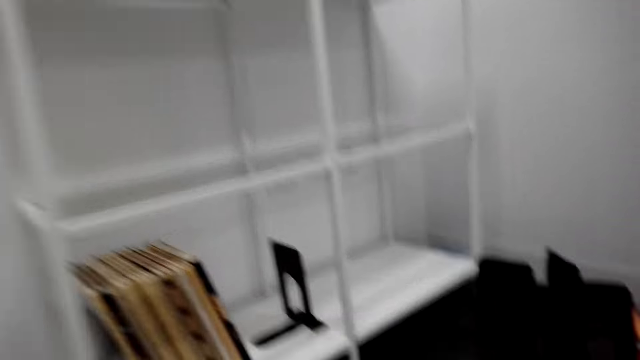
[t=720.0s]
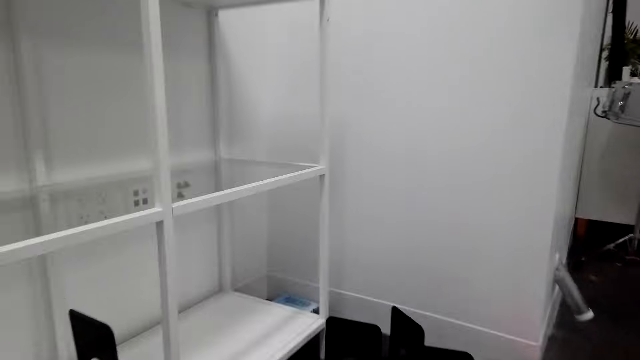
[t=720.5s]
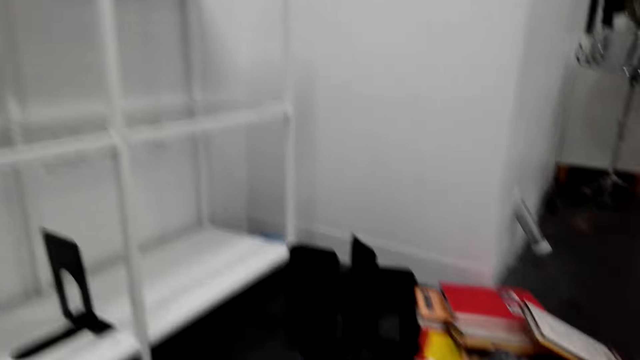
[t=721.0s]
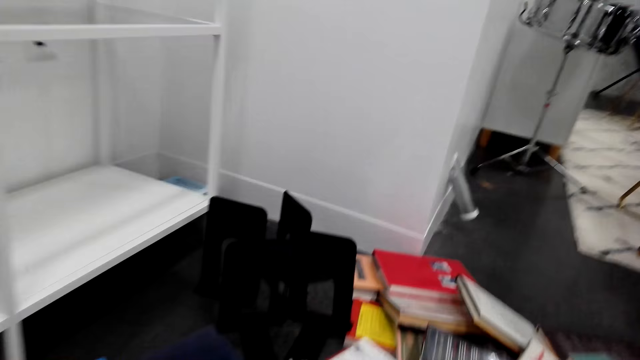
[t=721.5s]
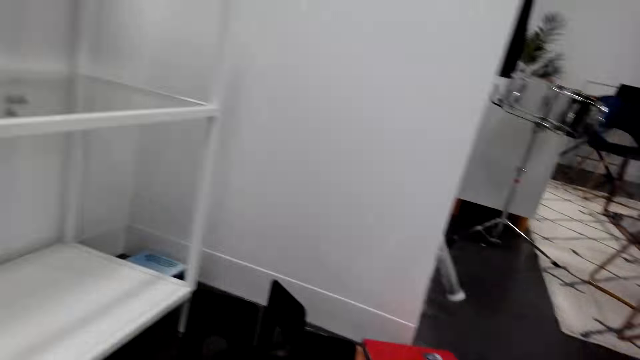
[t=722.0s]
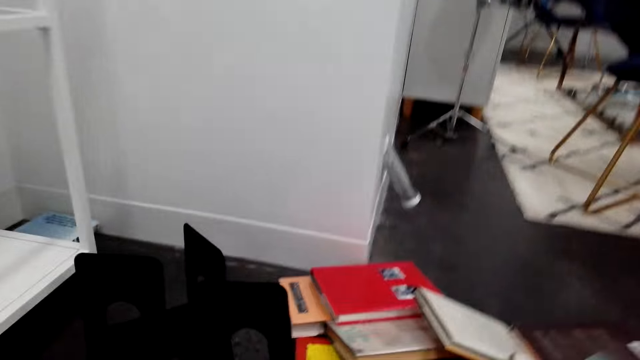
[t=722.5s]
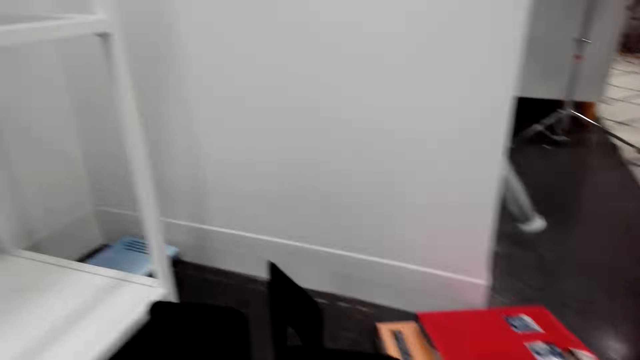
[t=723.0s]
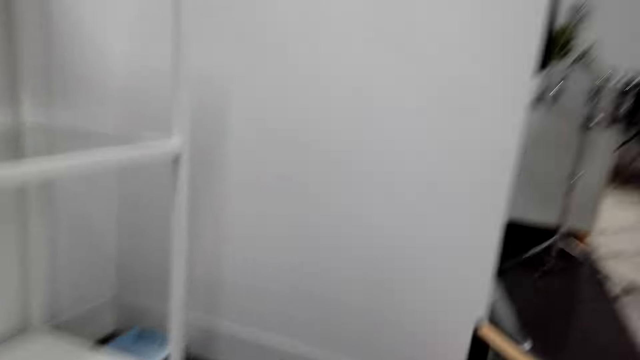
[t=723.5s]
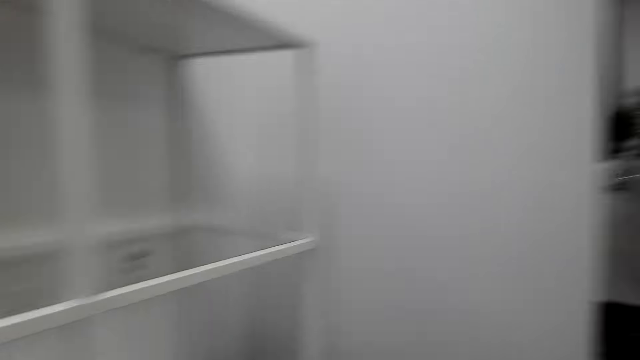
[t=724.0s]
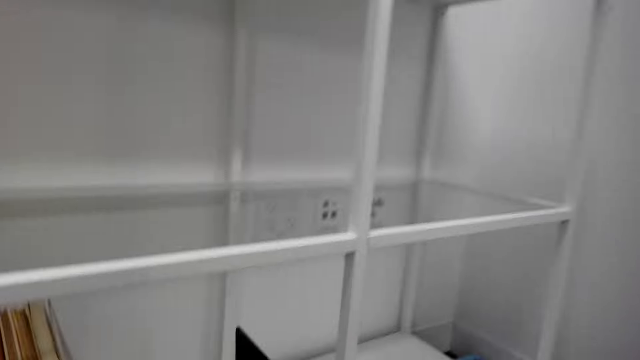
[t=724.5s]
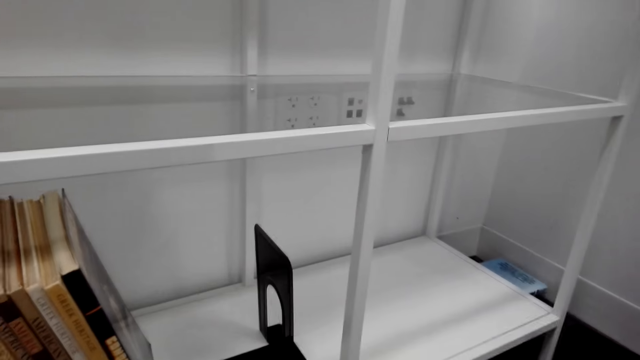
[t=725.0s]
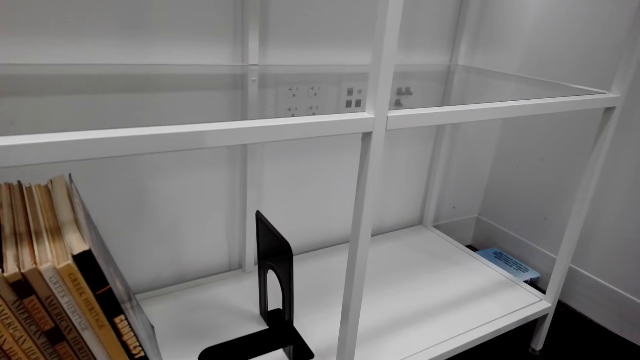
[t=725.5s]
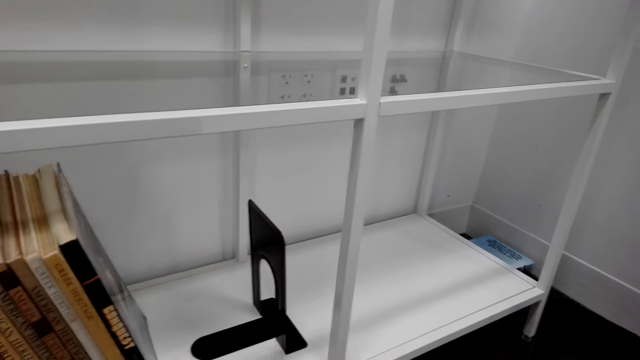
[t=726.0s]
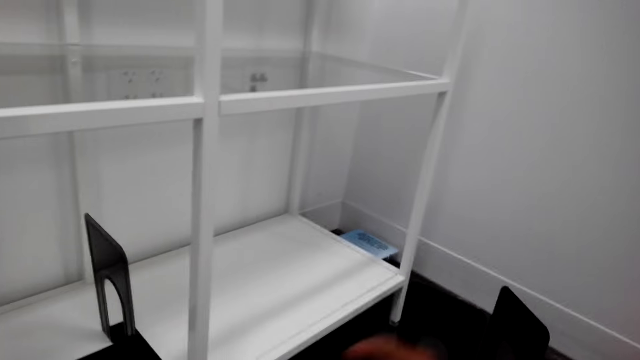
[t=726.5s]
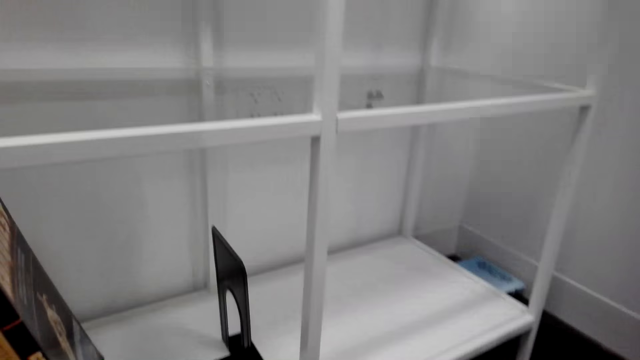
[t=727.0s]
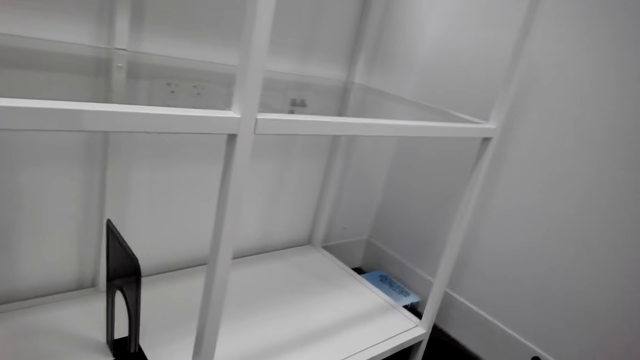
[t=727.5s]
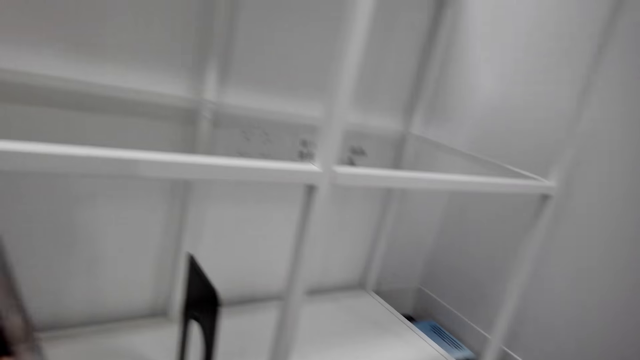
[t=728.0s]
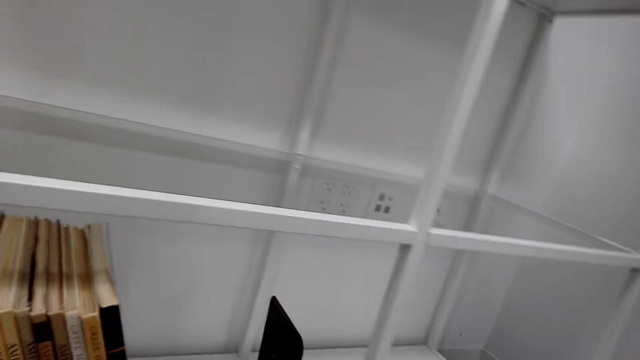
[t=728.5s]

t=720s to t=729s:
The camera wearer moves closer to the shelf. They look around the shelf.

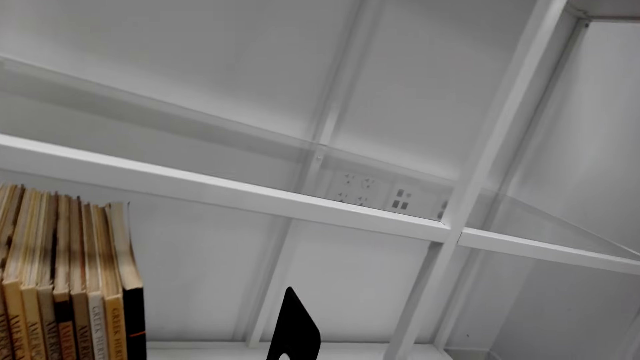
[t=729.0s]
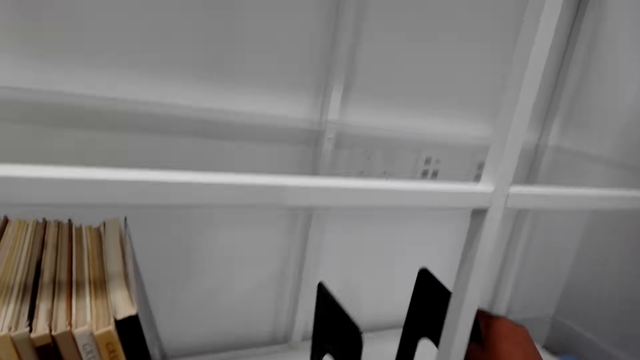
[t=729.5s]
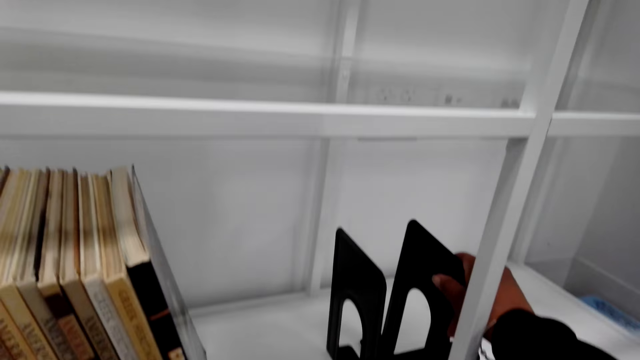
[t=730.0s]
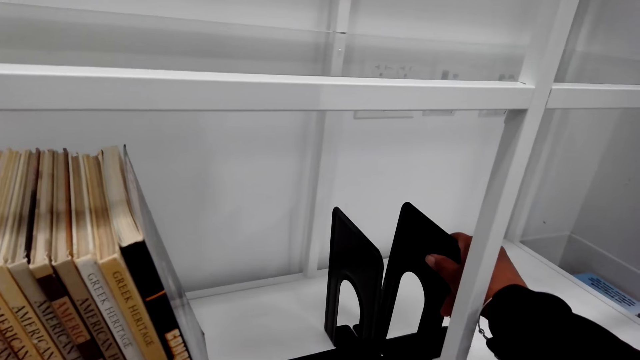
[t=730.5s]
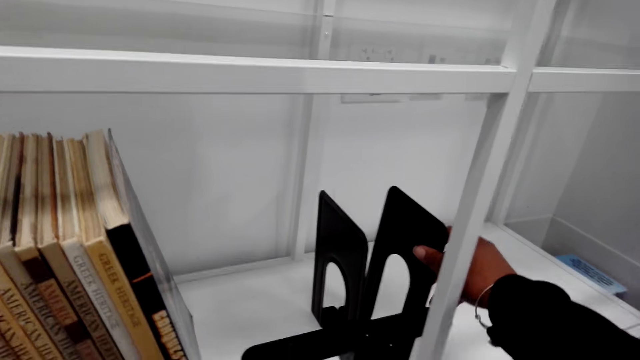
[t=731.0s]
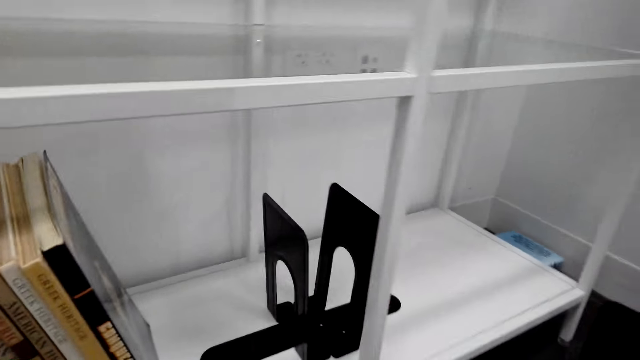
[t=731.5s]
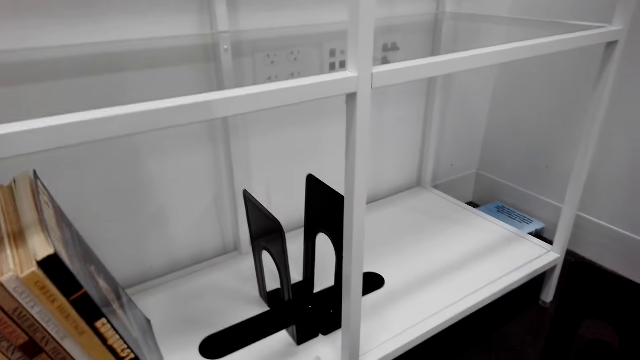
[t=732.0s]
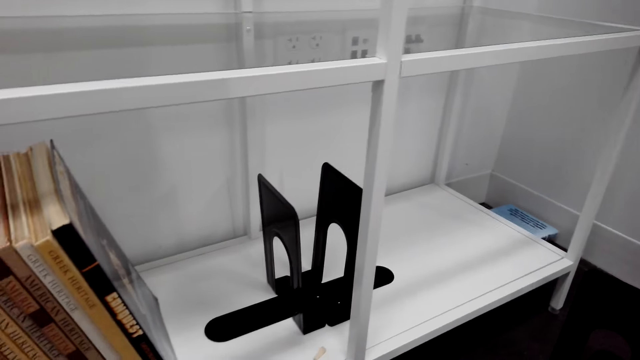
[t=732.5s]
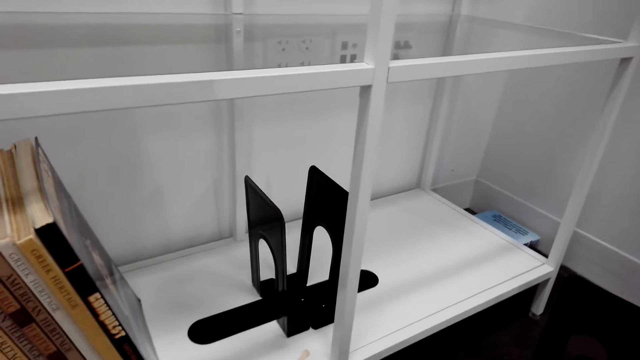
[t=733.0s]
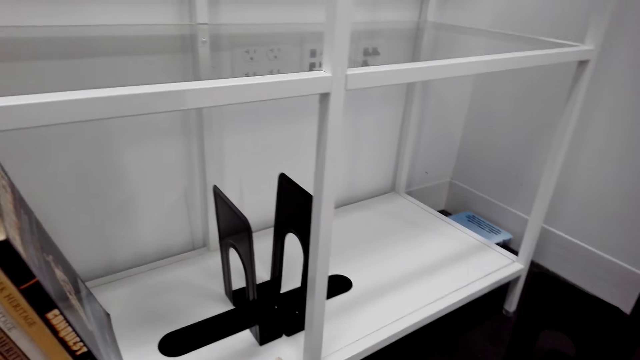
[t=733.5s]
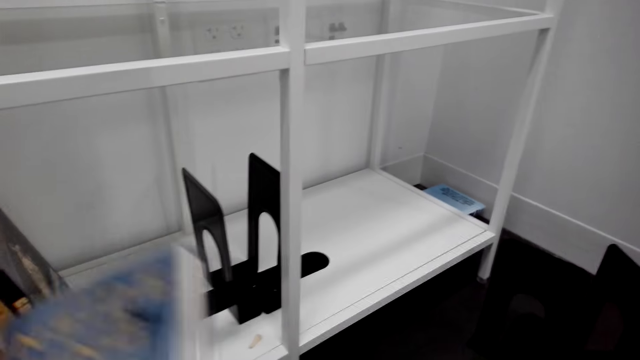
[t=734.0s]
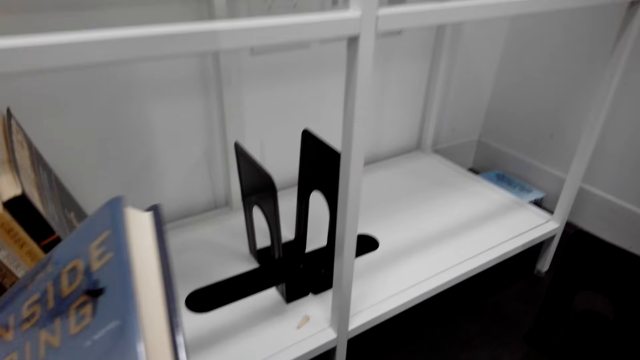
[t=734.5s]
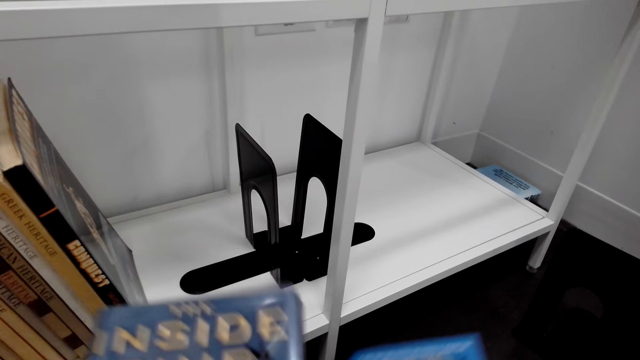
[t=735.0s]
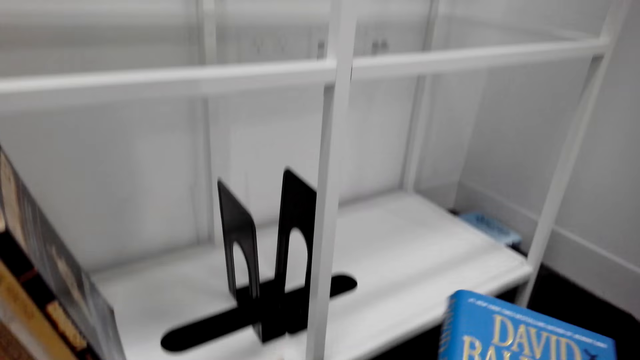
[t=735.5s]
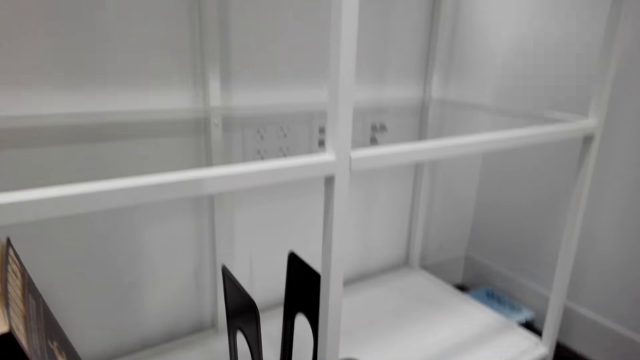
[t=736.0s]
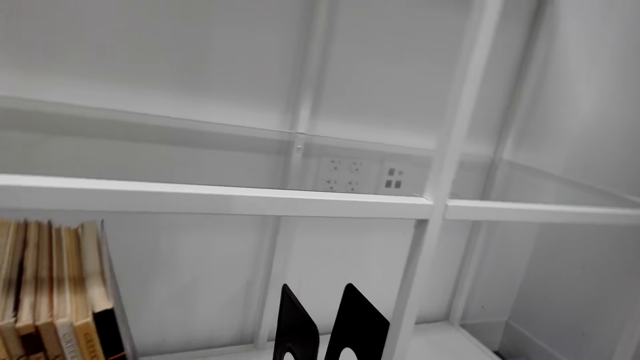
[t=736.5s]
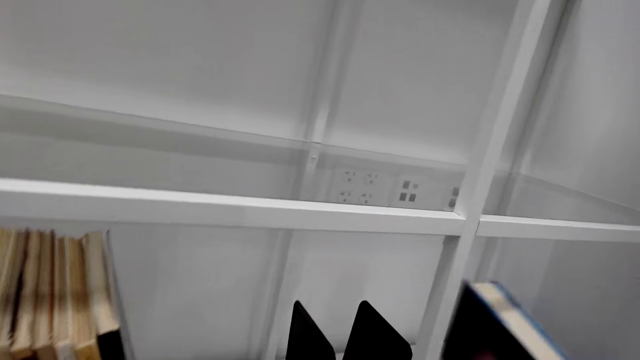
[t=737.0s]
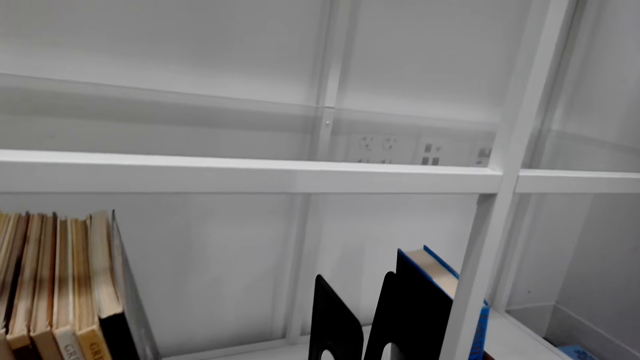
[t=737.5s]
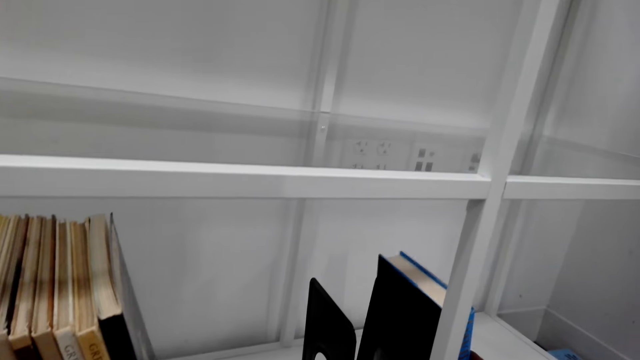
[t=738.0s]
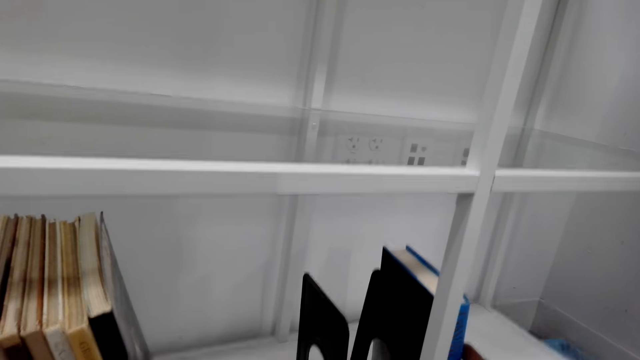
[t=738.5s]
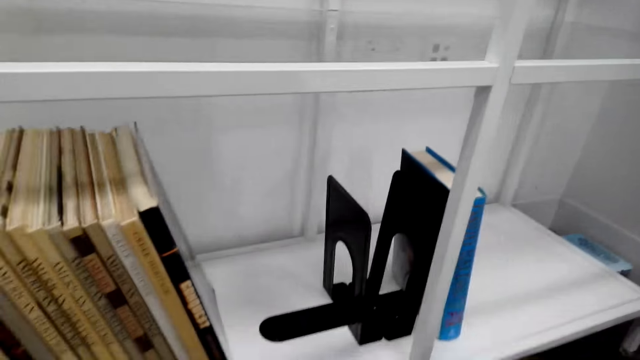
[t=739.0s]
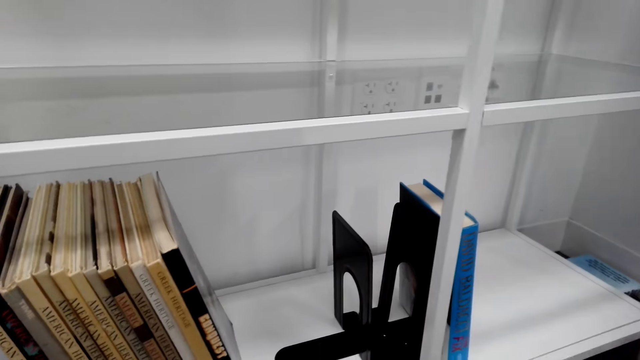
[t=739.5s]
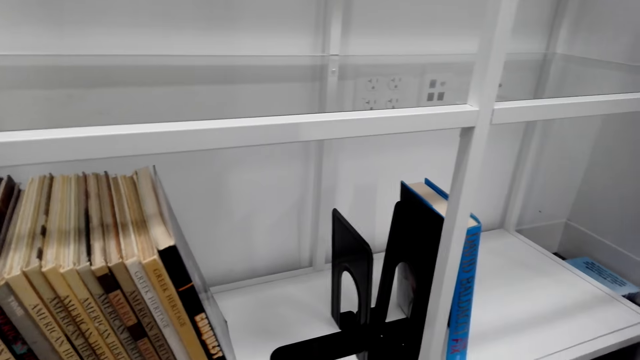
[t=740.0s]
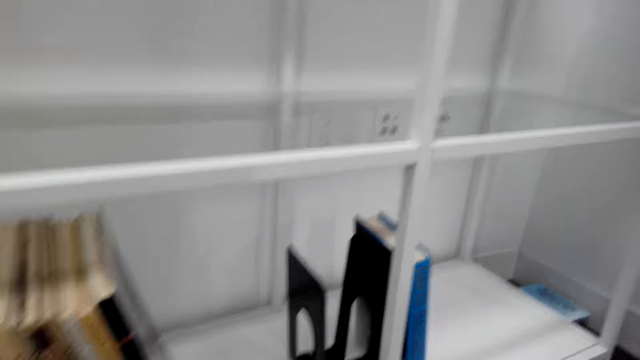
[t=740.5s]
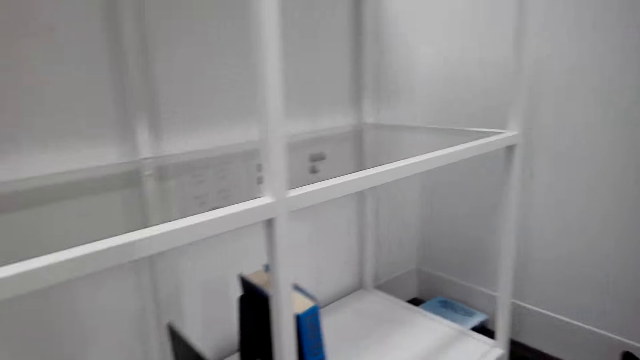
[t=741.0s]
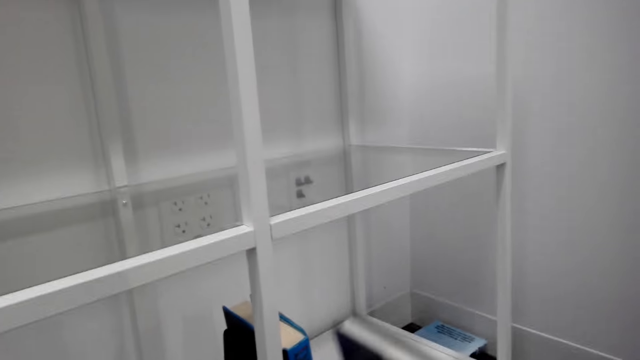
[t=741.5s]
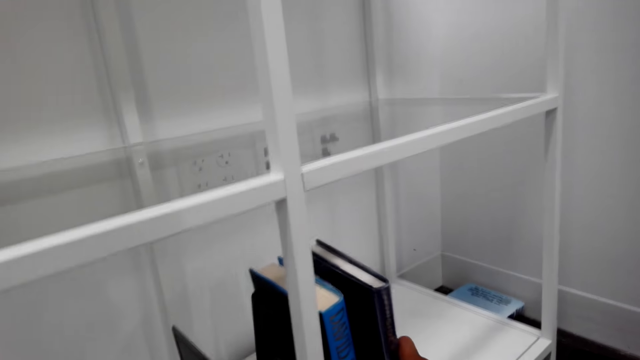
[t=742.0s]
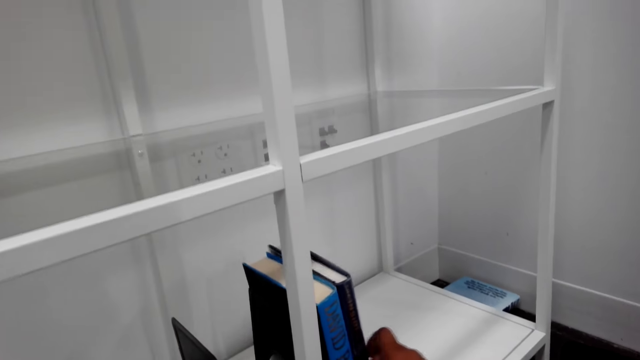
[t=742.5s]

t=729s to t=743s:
The camera wearer puts a shelf divider on the shelf. They pick up a book from the floor. They hold the book. They place the book on the shelf. They pick up a book from the floor.
